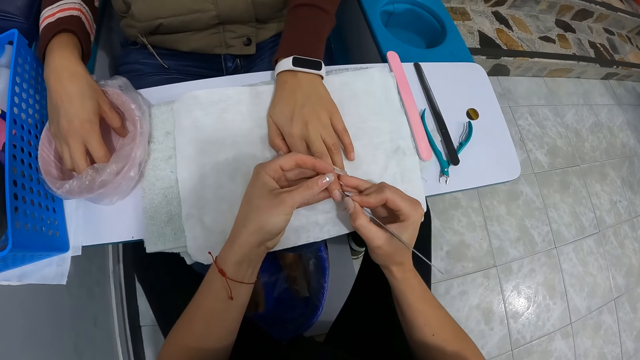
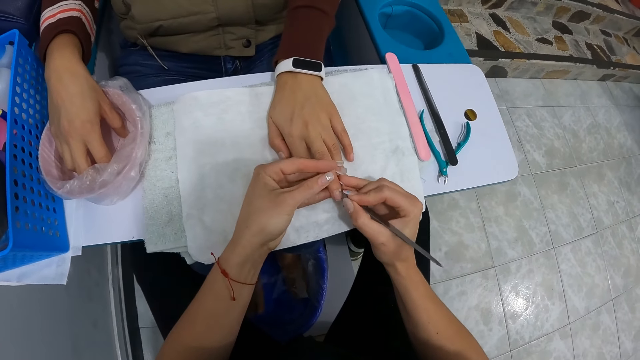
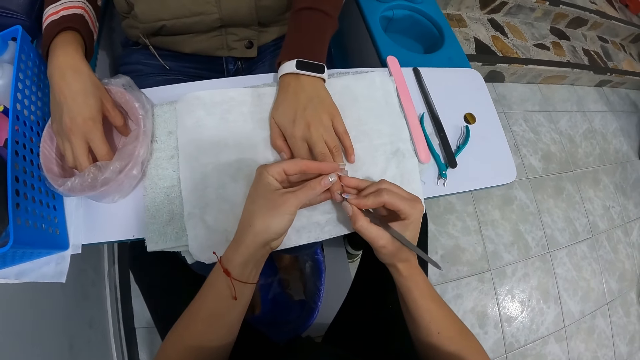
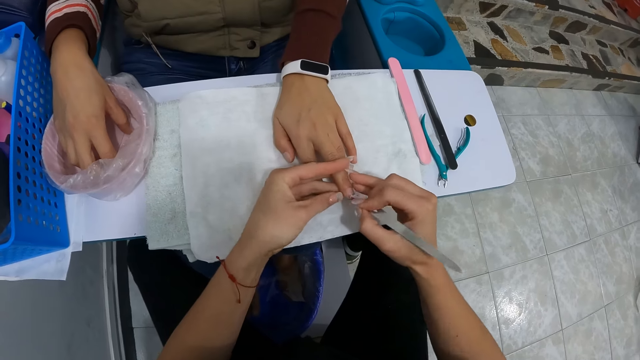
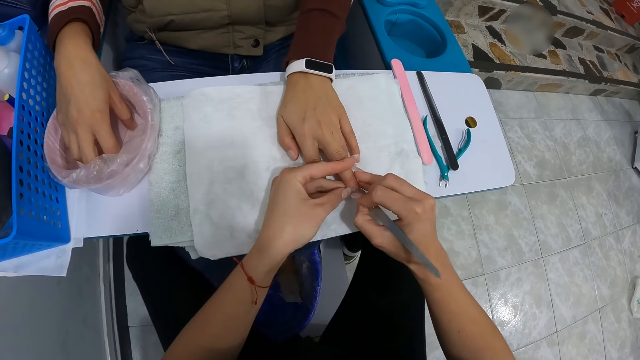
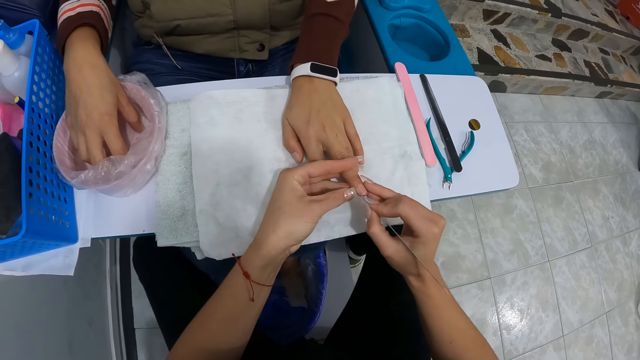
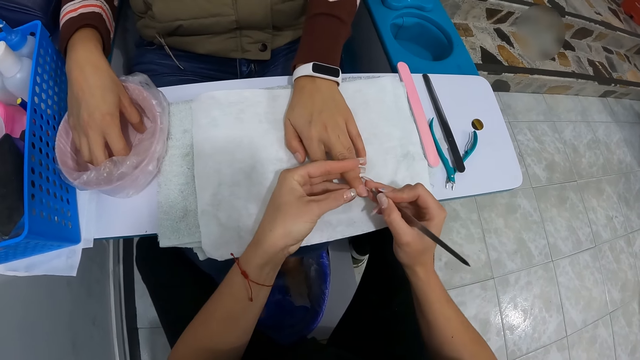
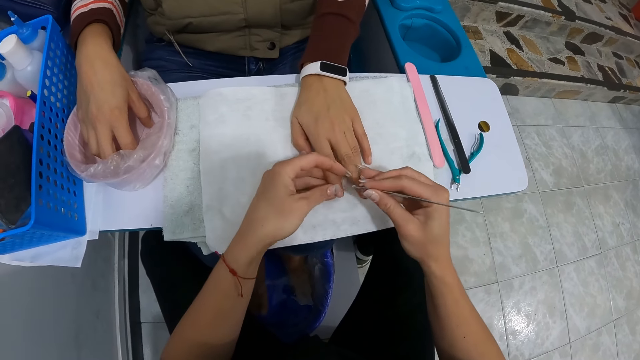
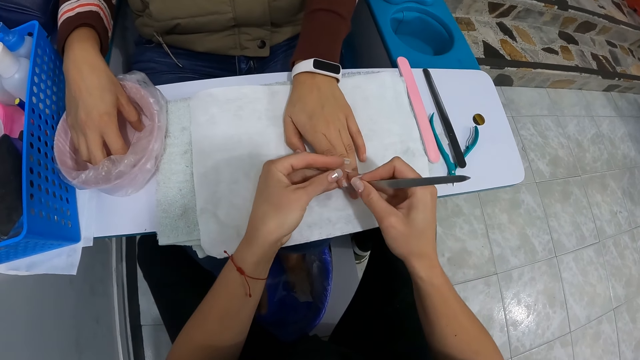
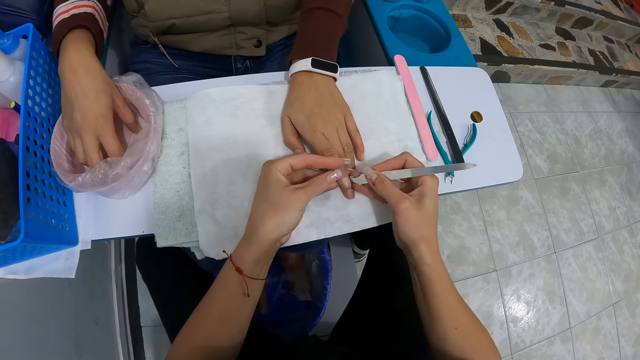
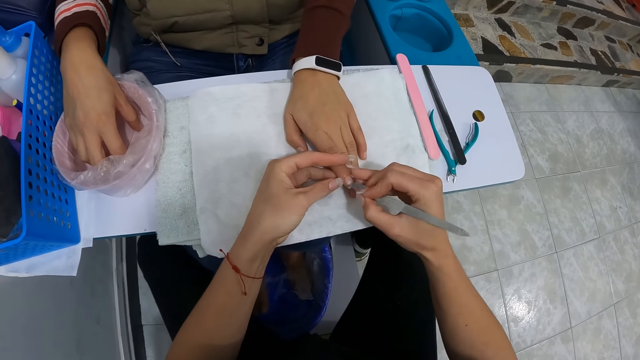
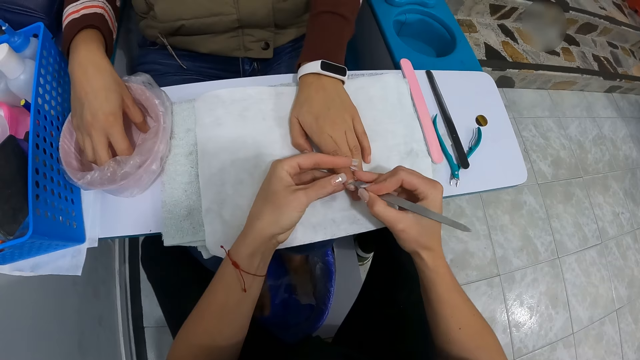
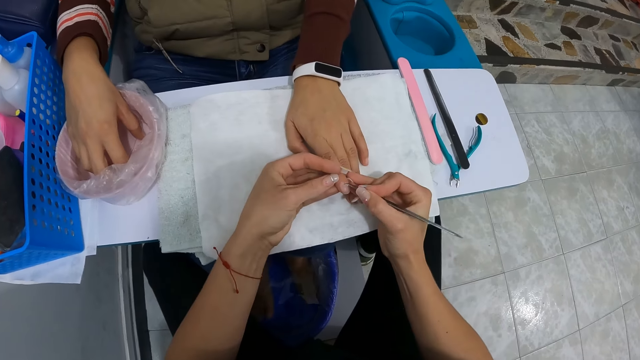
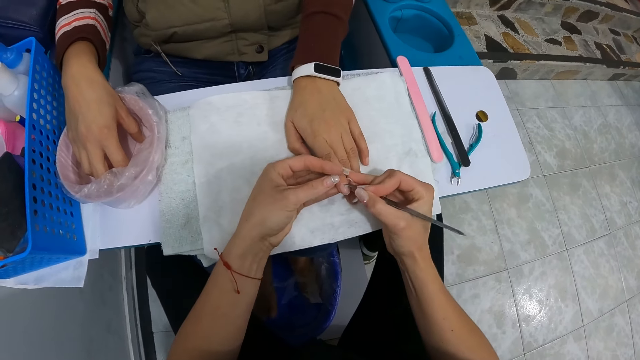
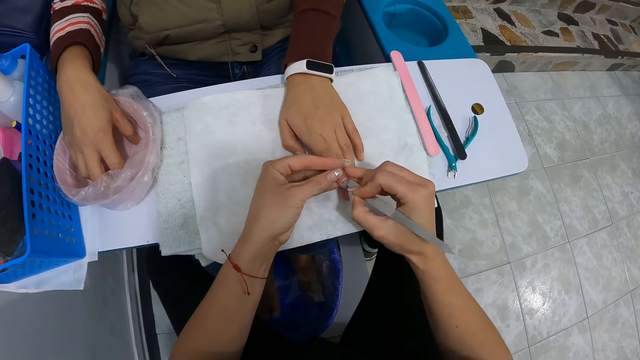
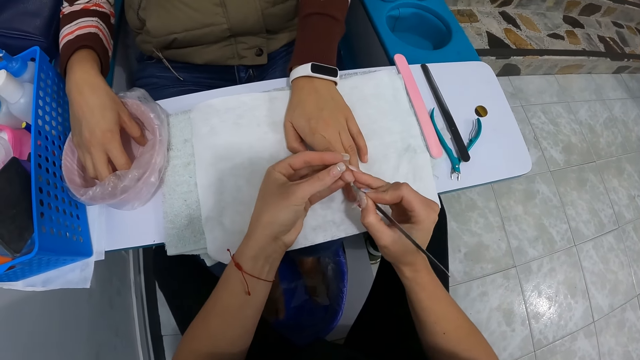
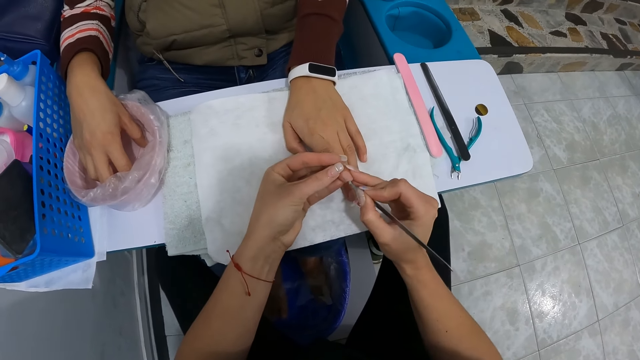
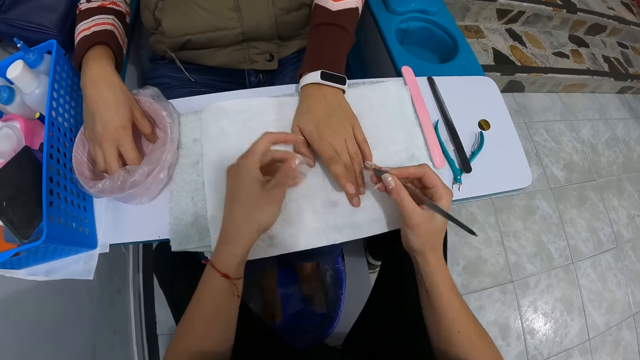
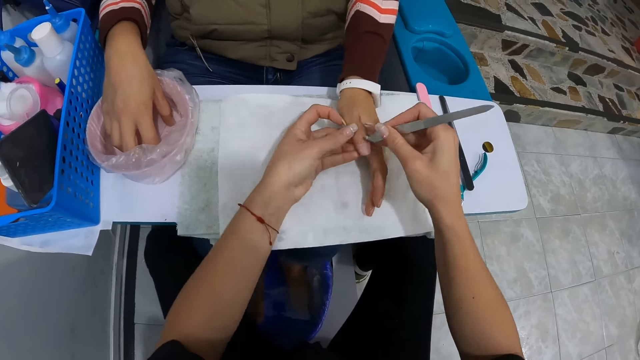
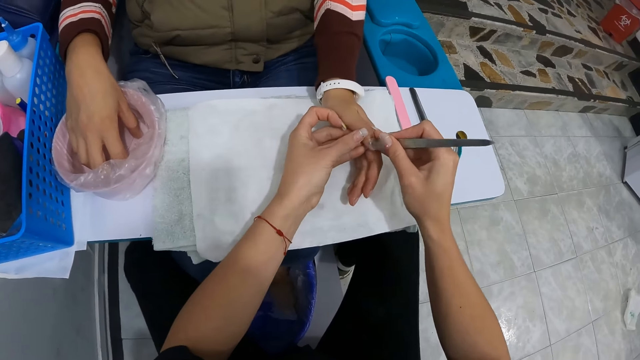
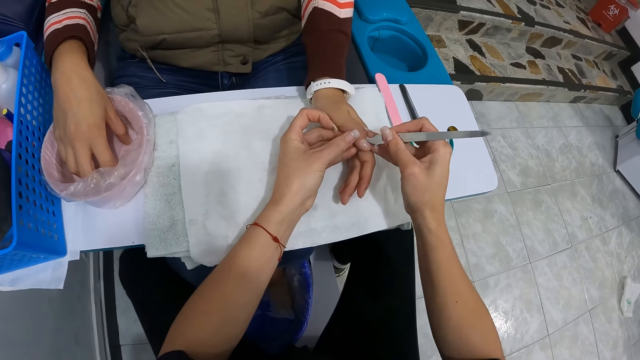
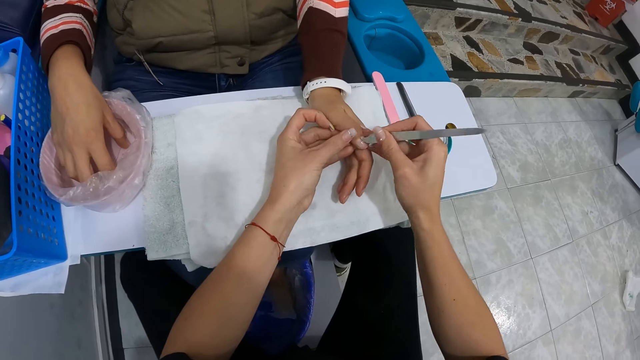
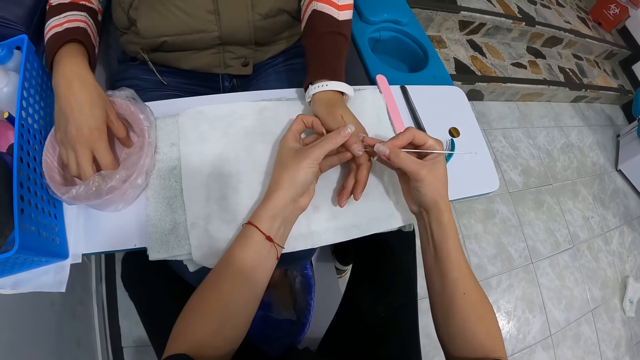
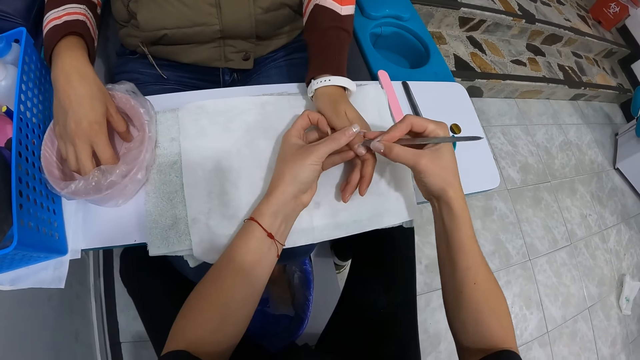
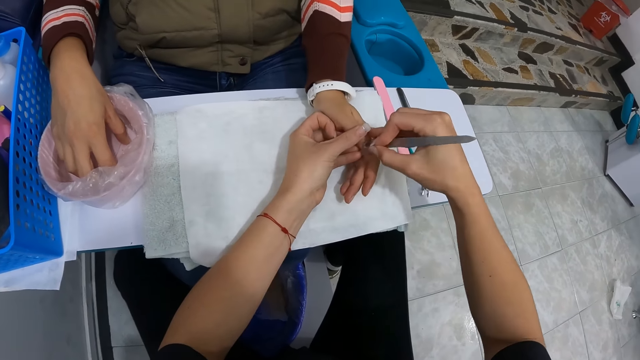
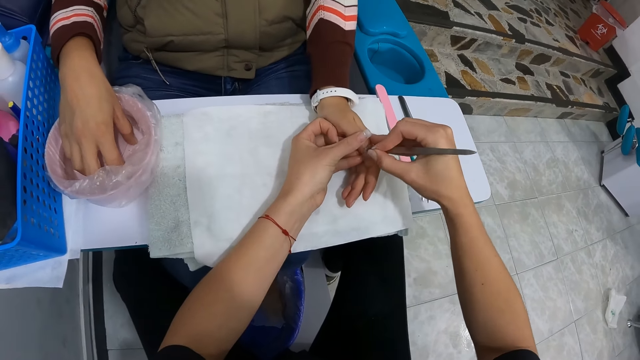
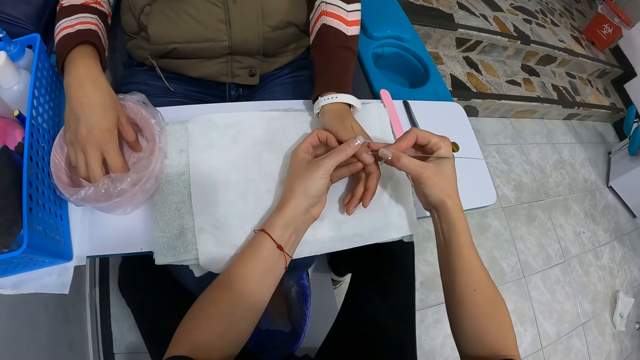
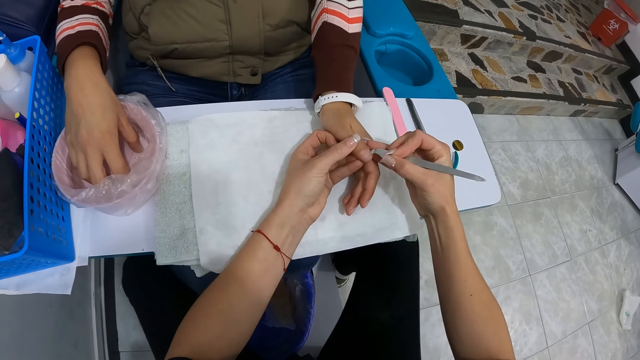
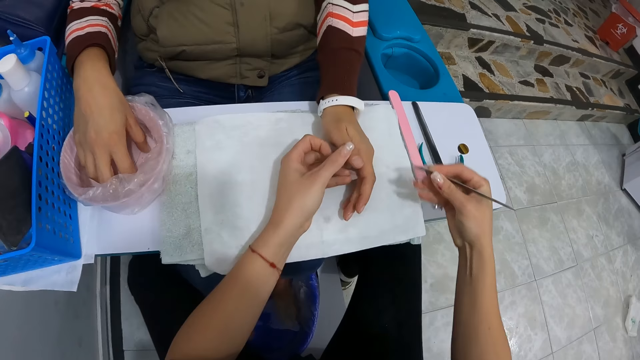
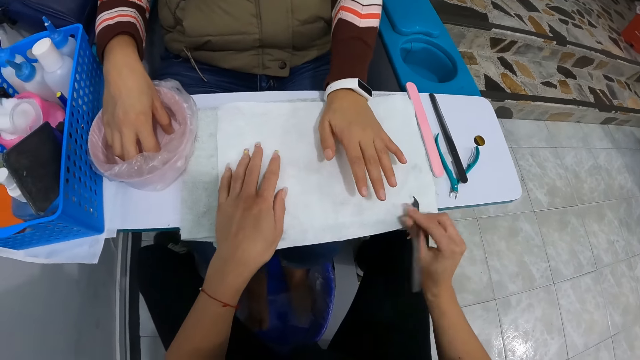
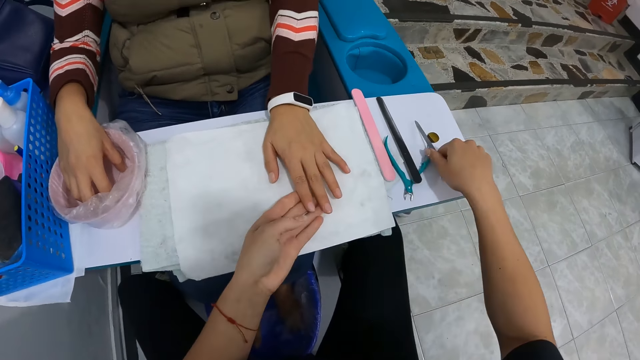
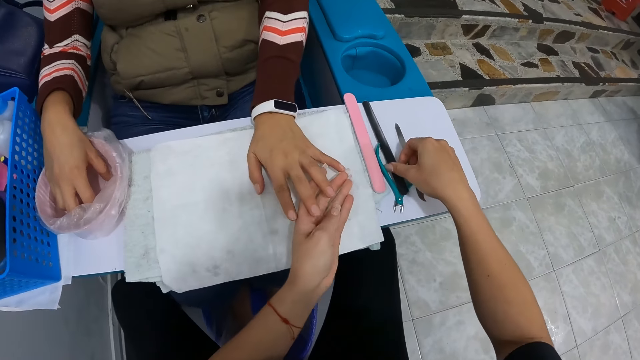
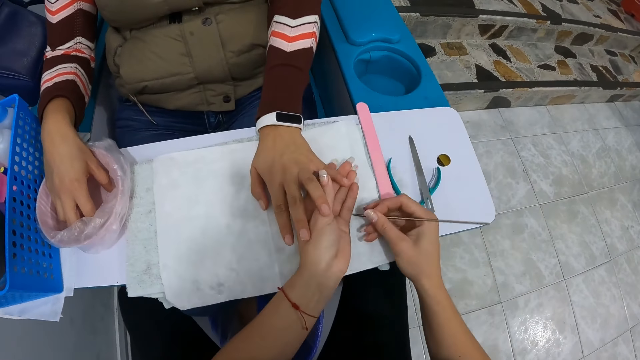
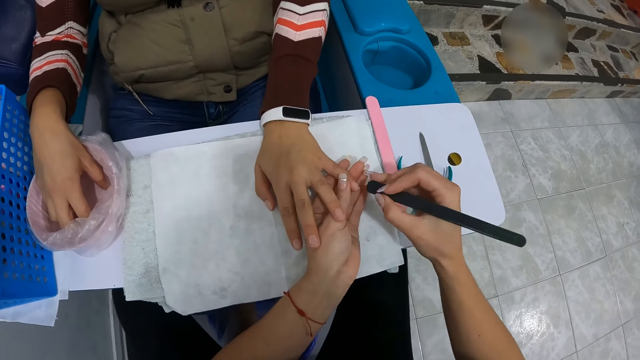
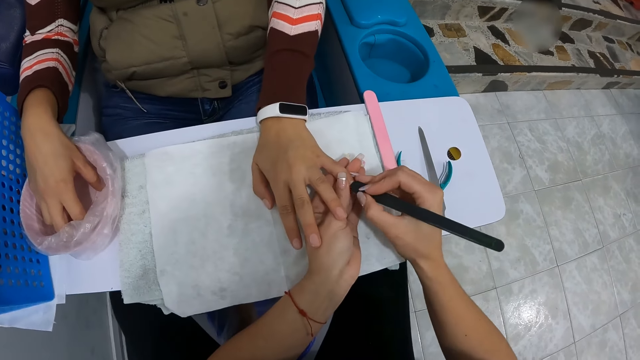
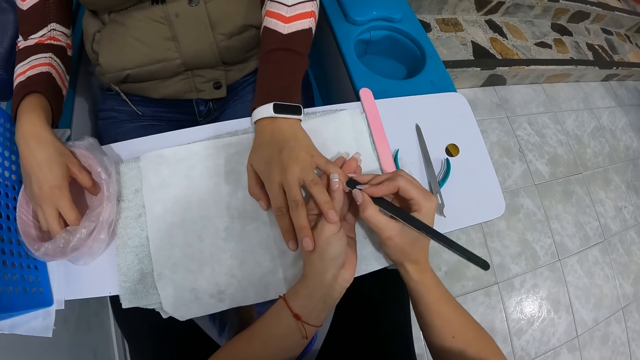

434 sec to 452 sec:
The camera wearer holds the woman's finger with her left hand. She cleans the finger with the tip of the file in her right hand. She holds the woman's finger with her left hand. She cleans the finger with the tip of the file in her right hand. She cleans the file in her right hand on the sheet on the table. She stares at the woman's hand. She places the file in her right hand on the table. She picks up the nail file from the table with her right hand. She files the finger of the woman with the file in her right hand.

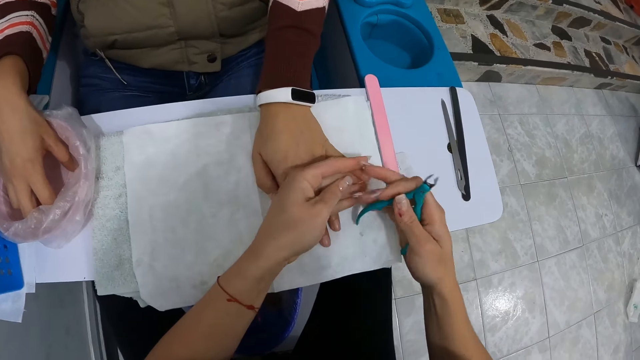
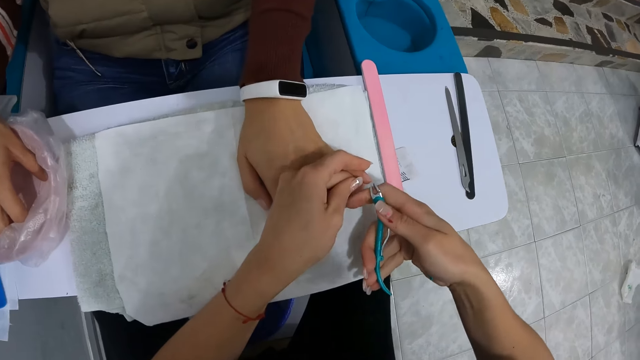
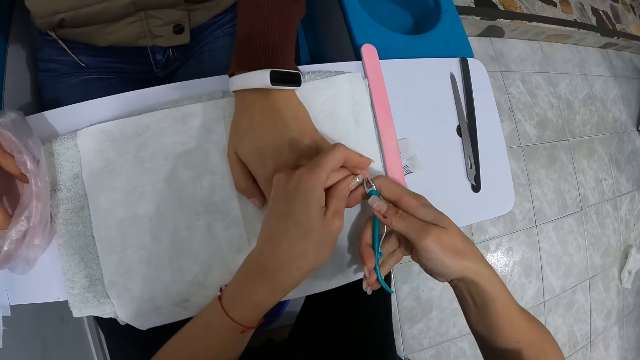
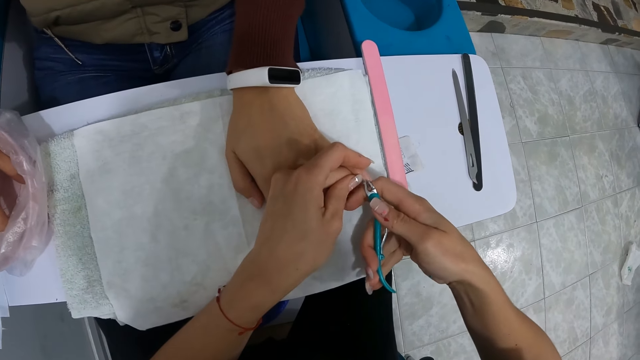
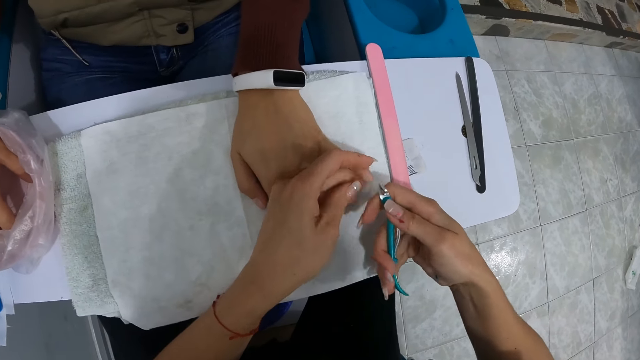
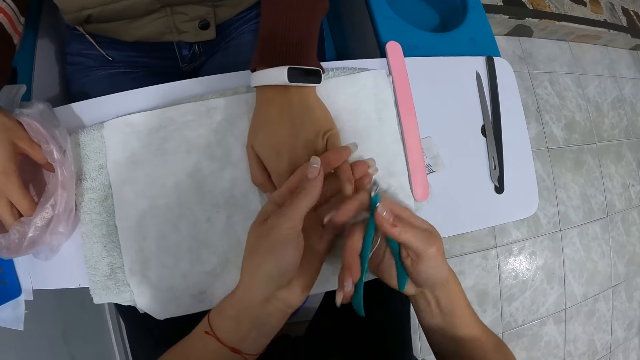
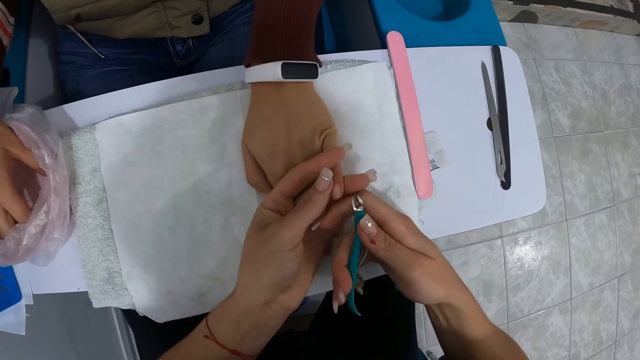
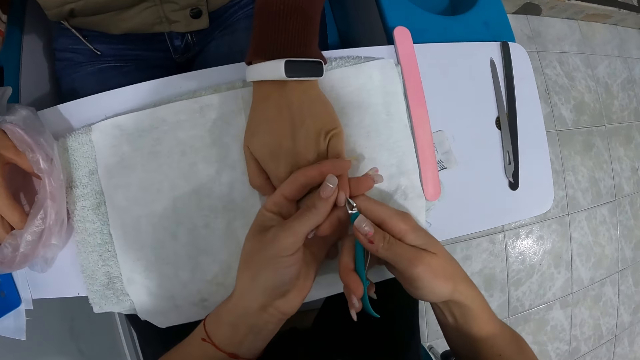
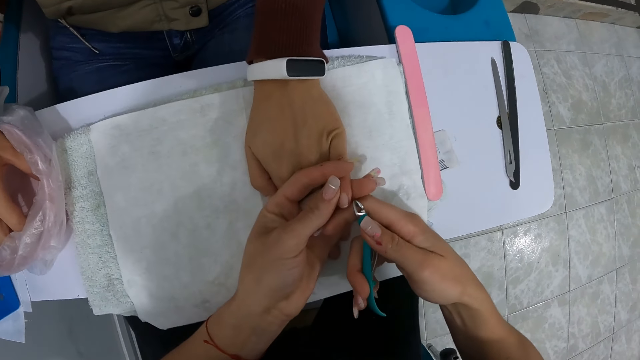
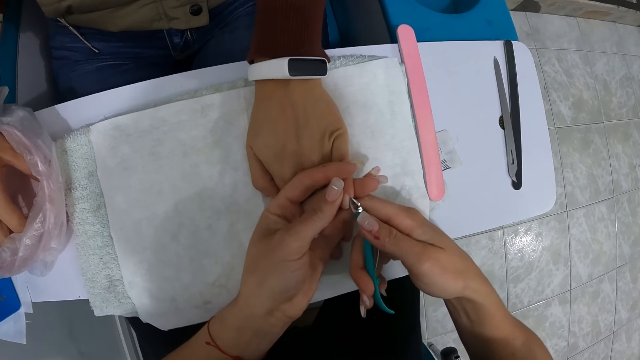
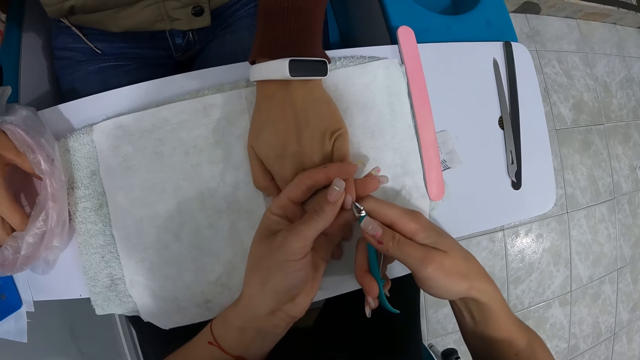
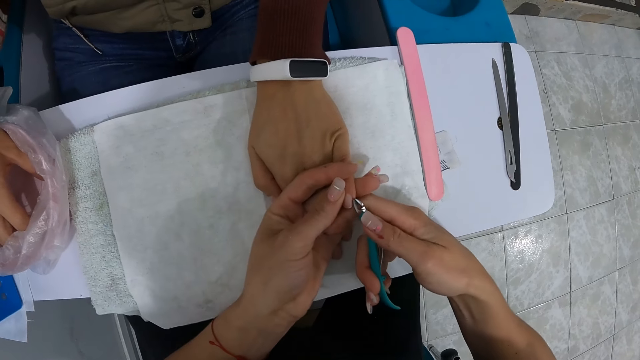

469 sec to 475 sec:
The camera wearer cuts the finger of the woman with the clipper in her right hand. She cleans the finger of the woman with her left hand. She cuts the finger of the woman with the clipper in her right hand.
